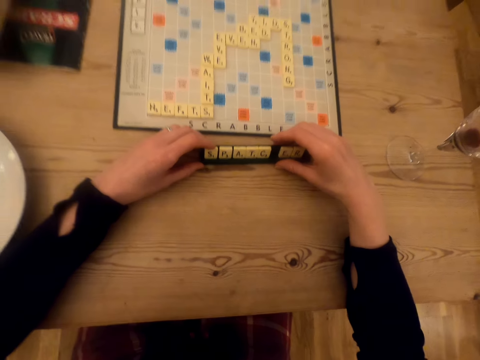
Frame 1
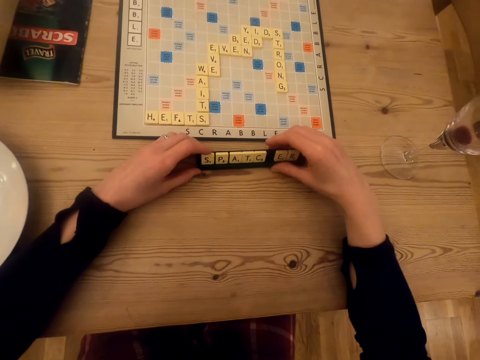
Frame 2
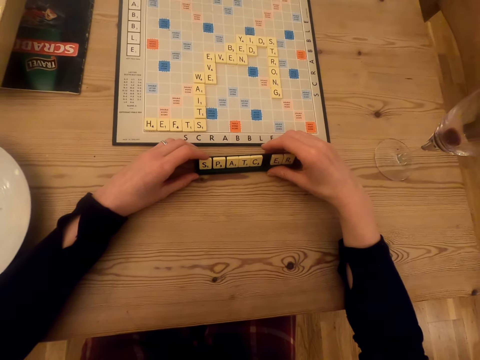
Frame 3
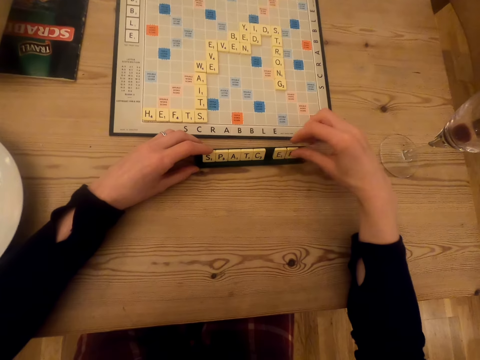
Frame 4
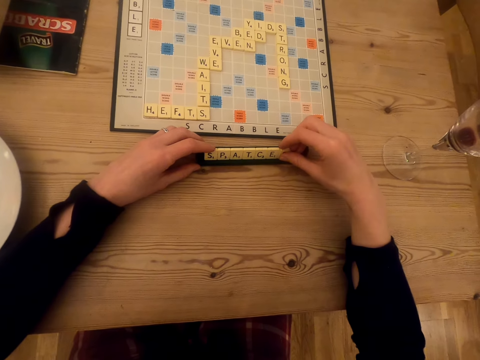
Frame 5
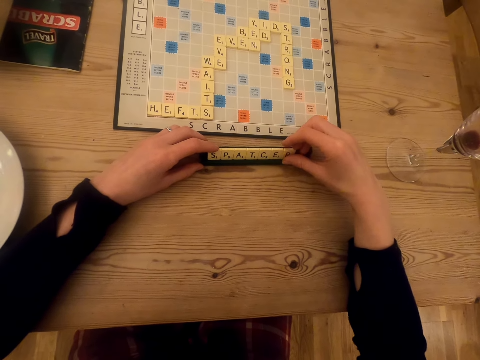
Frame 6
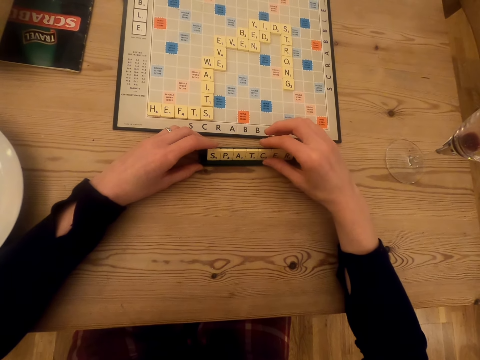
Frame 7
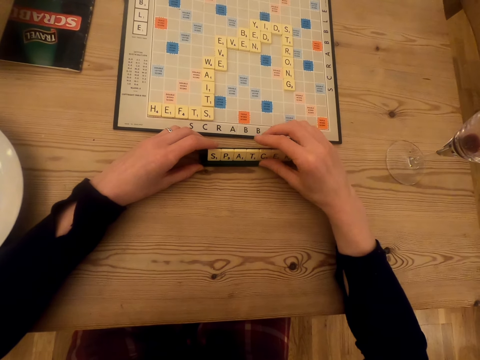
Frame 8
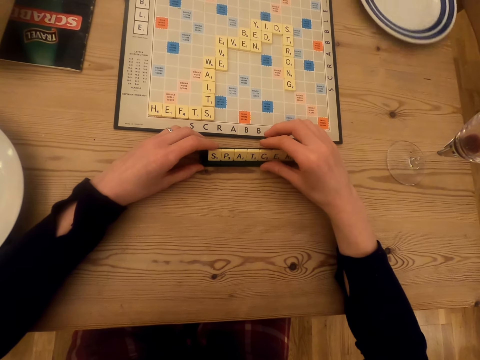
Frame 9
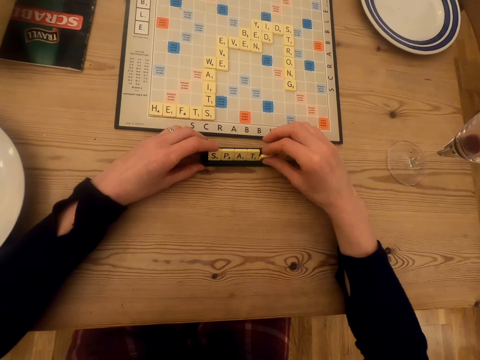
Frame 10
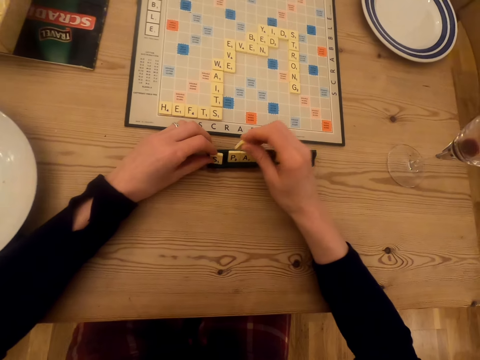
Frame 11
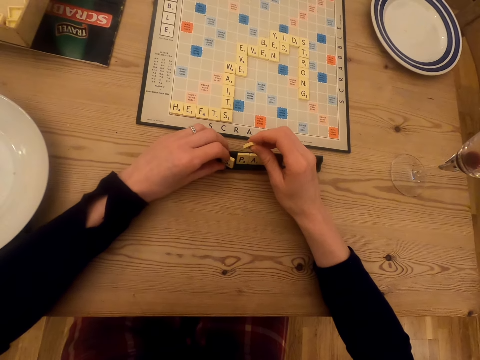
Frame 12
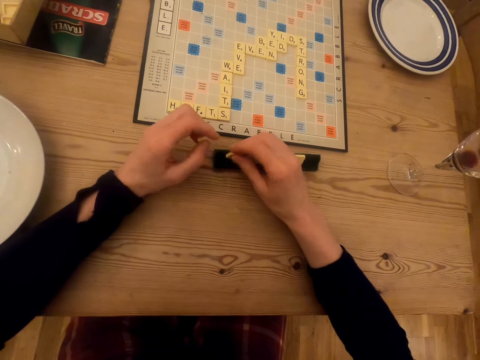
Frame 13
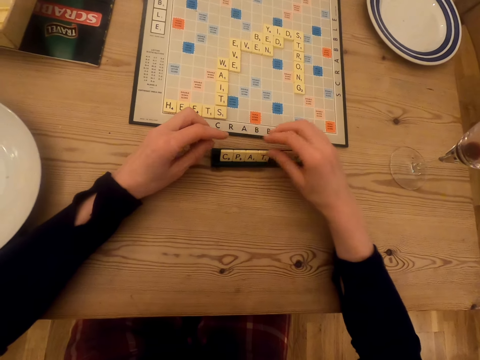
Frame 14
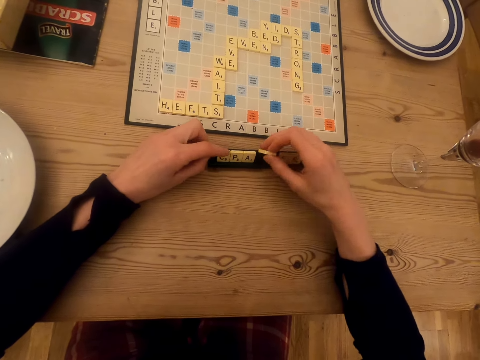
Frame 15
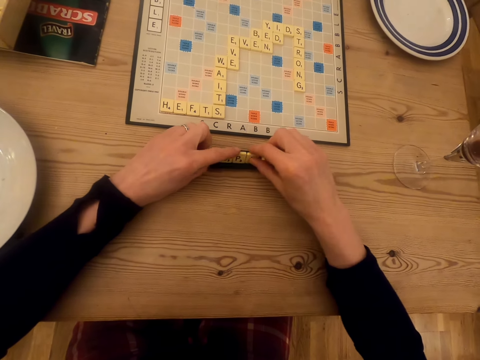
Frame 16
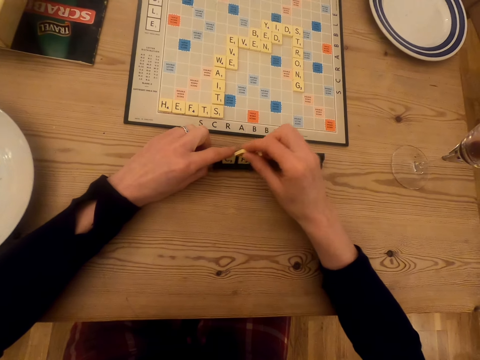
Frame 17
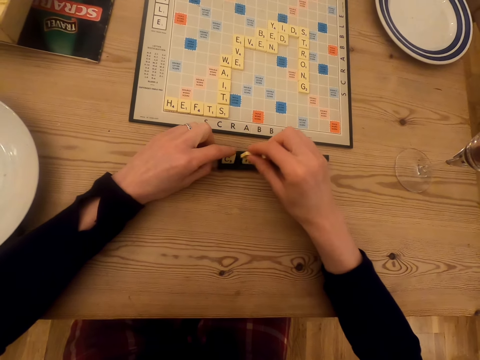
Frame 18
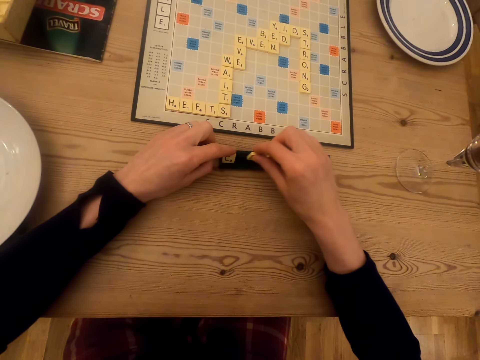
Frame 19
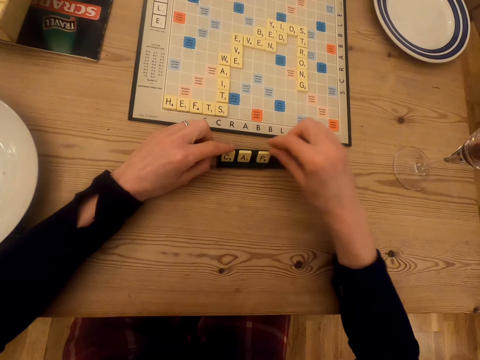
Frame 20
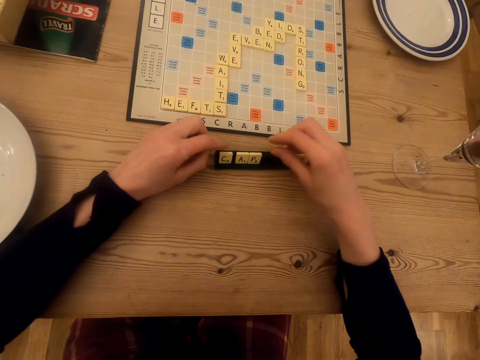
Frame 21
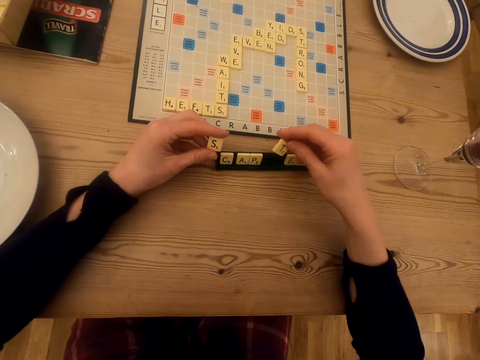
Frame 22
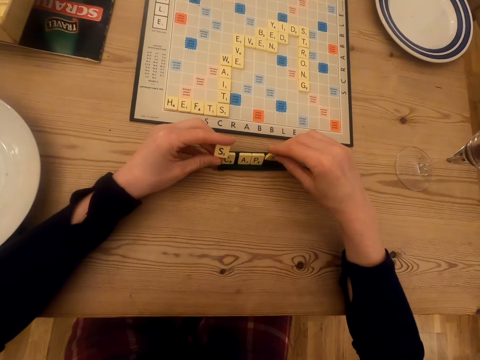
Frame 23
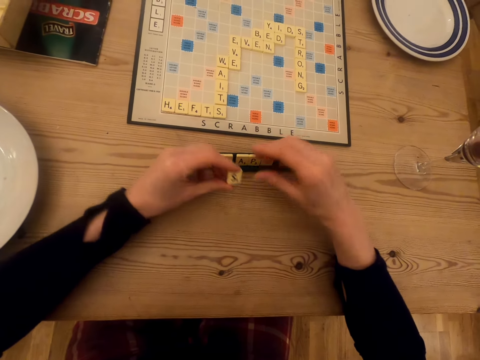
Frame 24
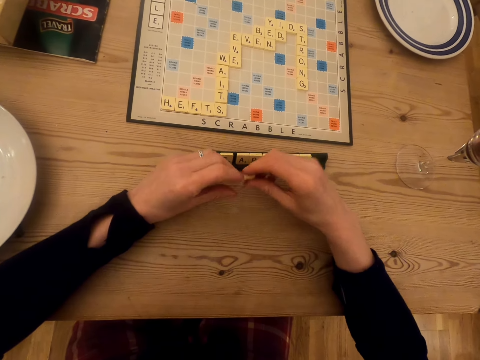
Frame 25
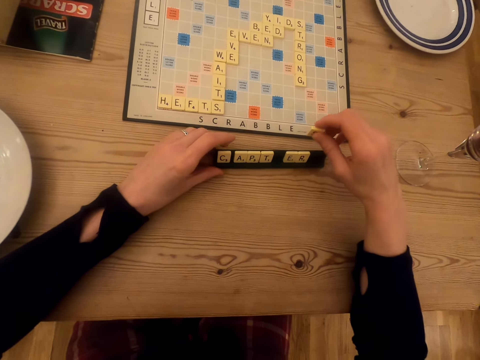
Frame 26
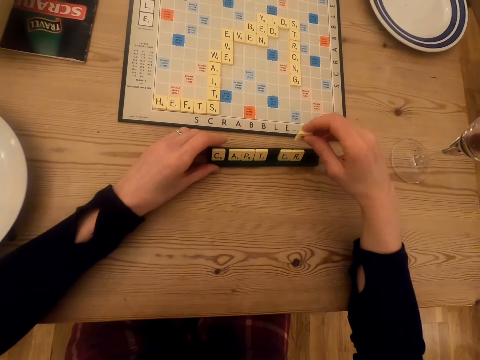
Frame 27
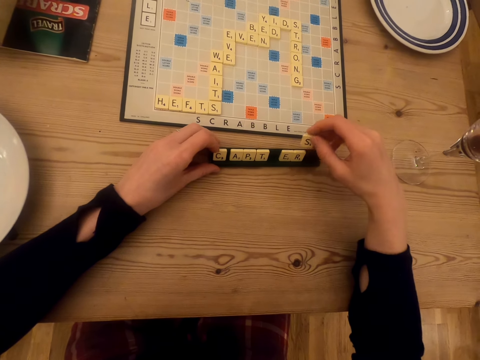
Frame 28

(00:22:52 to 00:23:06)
The camera wearer moves the scrabble tiles in the scrabble tile holder. A man pushes a plate on the table. The camera wearer arranges the scrabble tiles in the scrabble tile holder. They pick a letter tile and place the letter tile on the rack. They pick the letter tile, drag the letter tile on the rack, and place the letter tile on the rack.

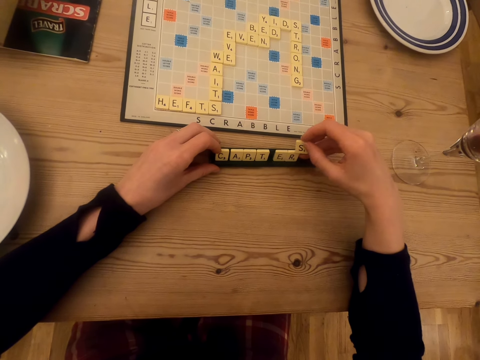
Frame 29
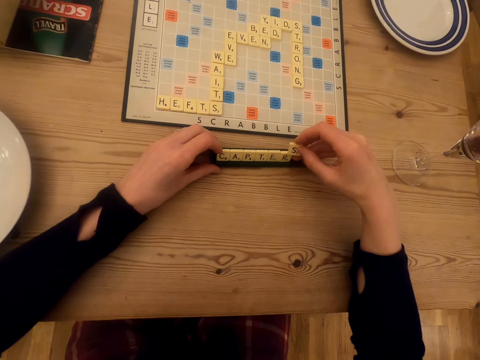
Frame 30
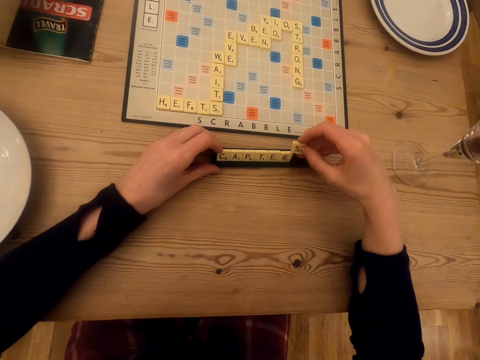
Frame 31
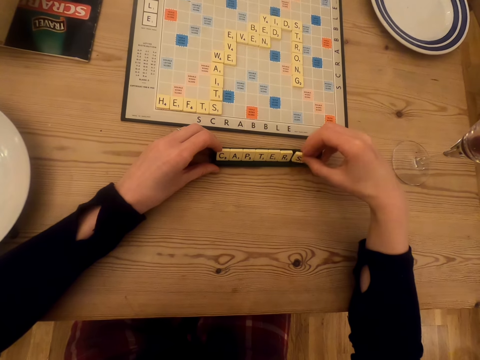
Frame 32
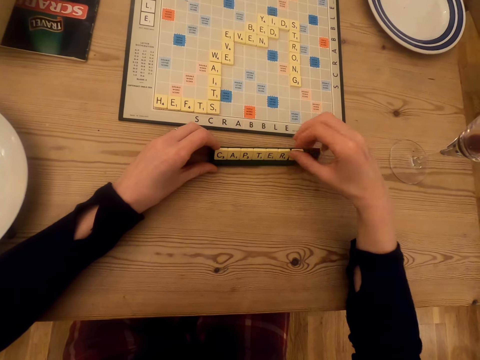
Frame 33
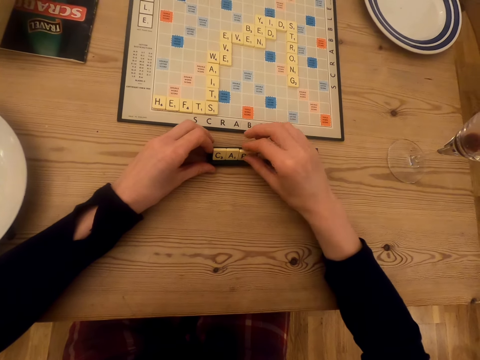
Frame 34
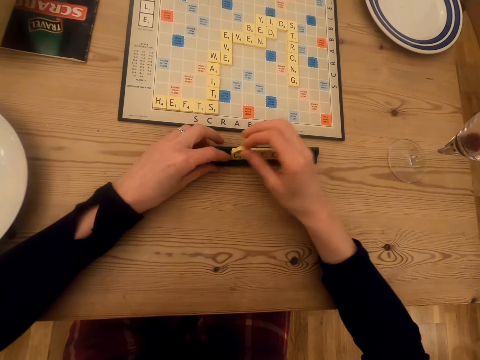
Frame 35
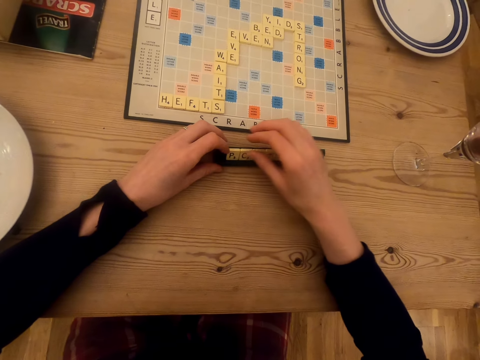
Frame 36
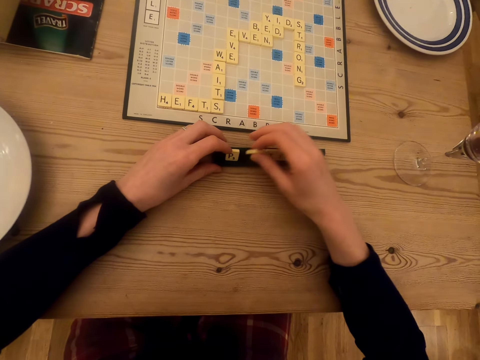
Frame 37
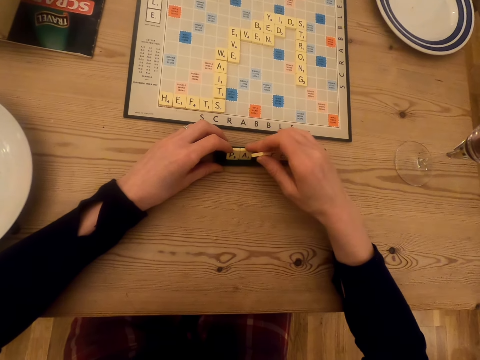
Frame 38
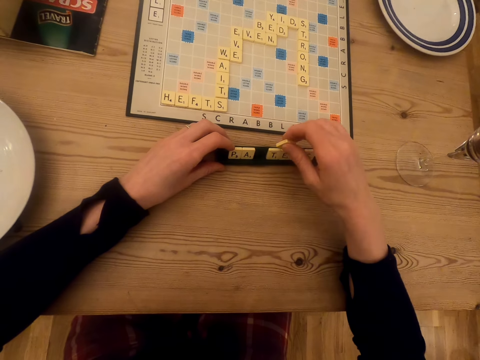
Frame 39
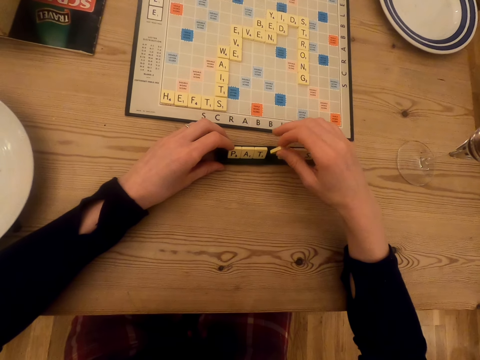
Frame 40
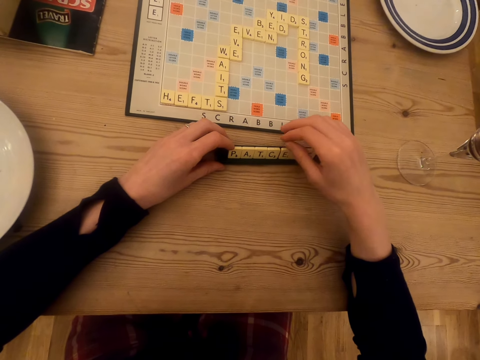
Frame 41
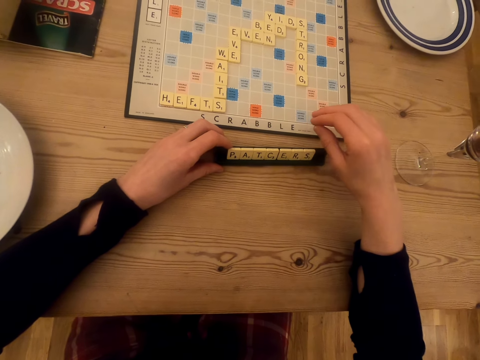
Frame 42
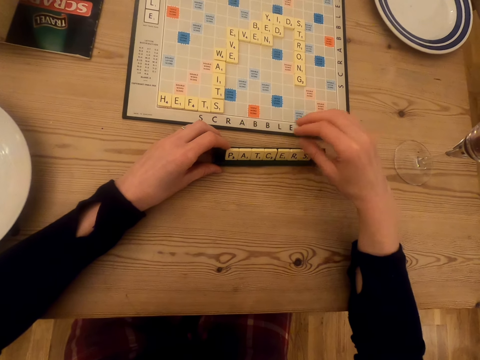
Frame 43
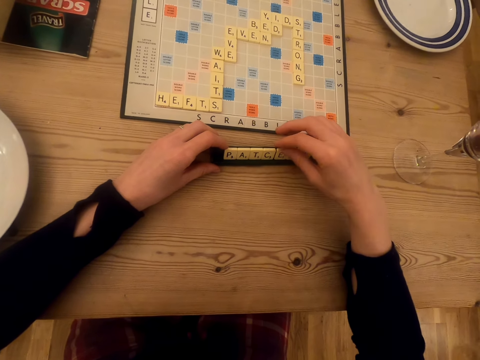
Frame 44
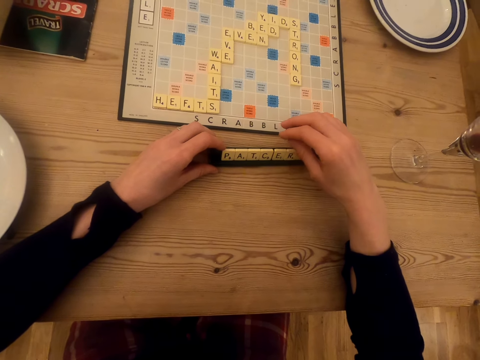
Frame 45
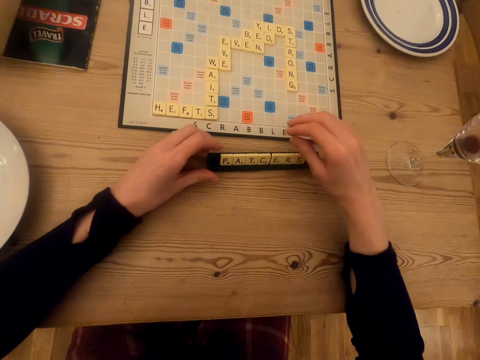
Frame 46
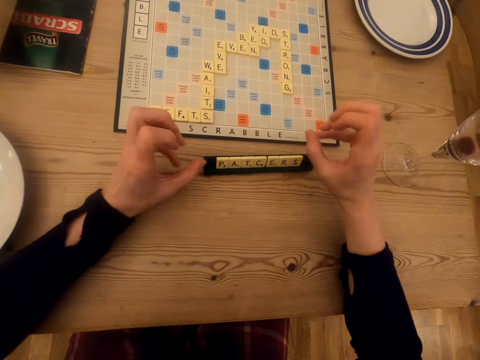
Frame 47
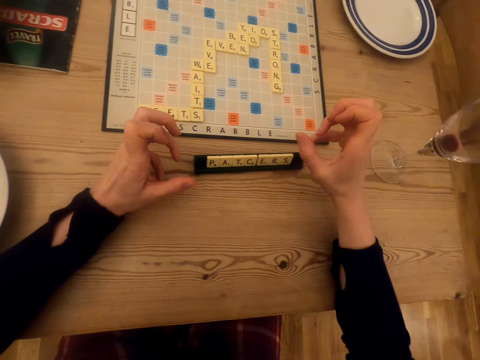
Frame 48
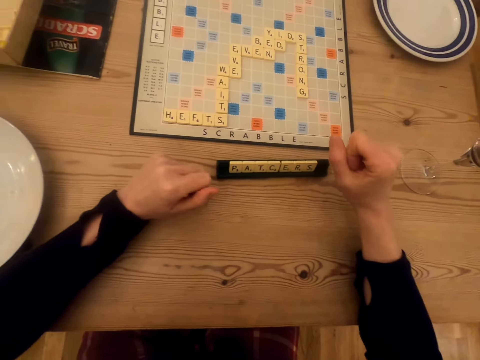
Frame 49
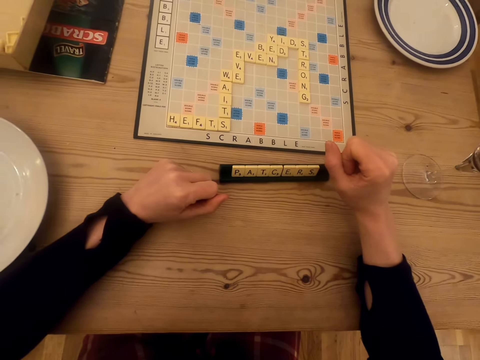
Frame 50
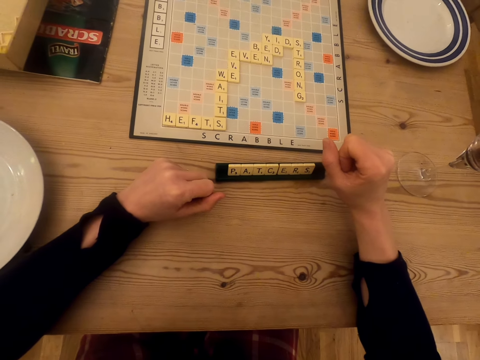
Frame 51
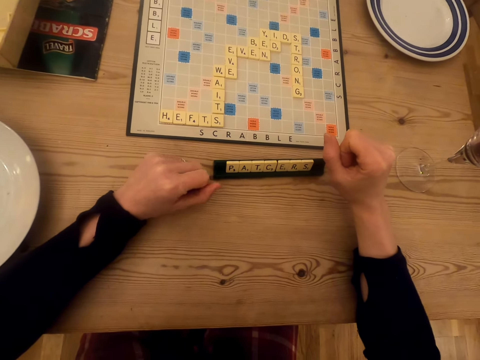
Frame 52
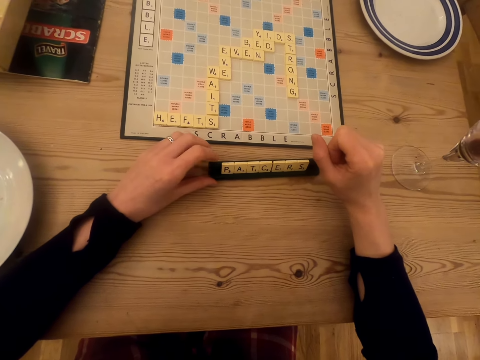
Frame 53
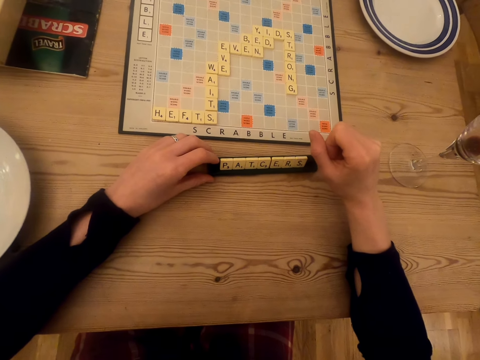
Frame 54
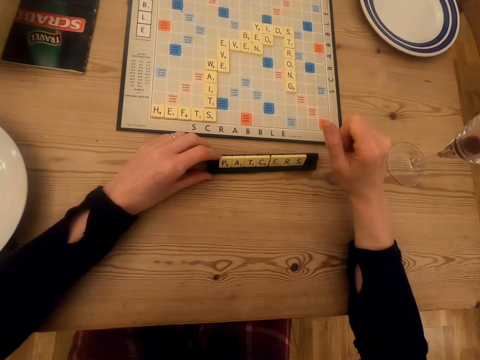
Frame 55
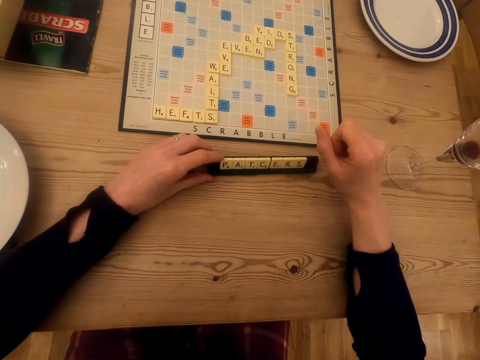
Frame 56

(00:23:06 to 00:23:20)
The camera wearer picks up the letter tile, drags the letter tile on the rack, and places the letter tile on the rack. They pick up the letter tile, drag the letter tile on the rack, and place the letter tile on the rack. They stare at the scrabble tiles.
